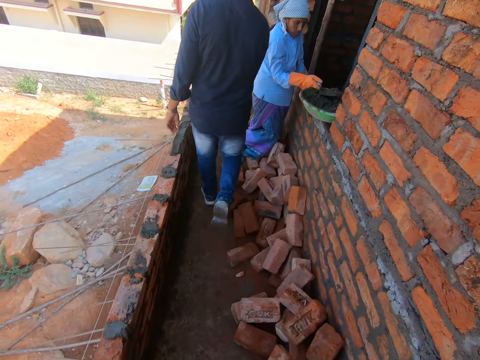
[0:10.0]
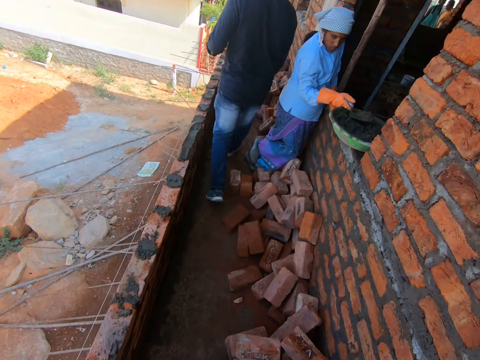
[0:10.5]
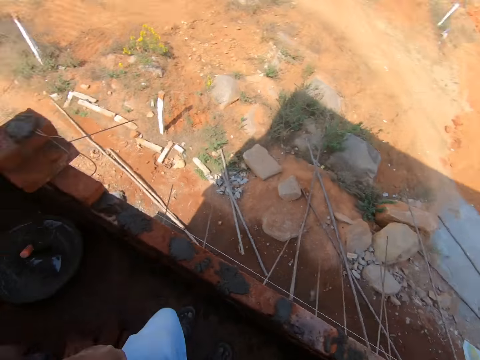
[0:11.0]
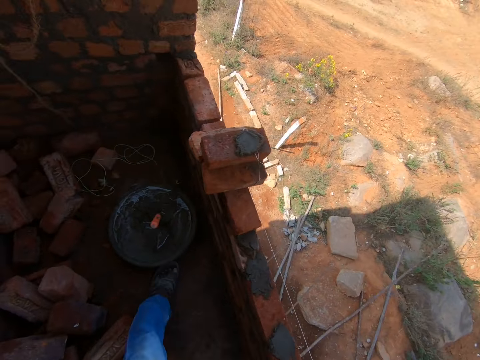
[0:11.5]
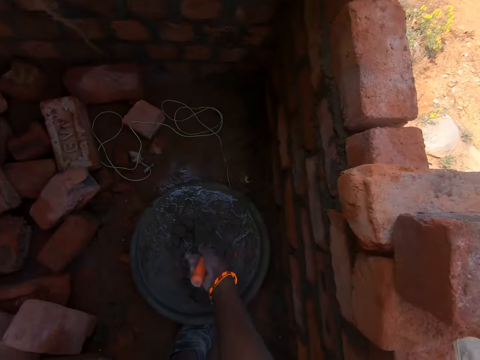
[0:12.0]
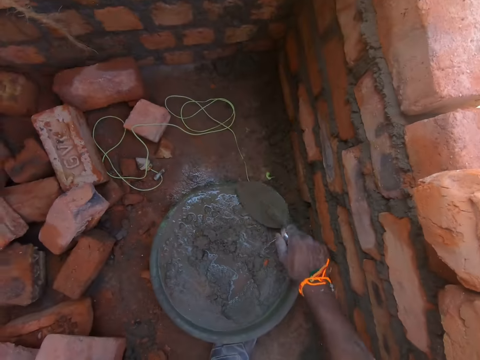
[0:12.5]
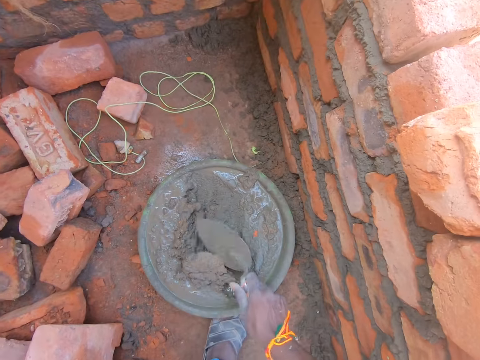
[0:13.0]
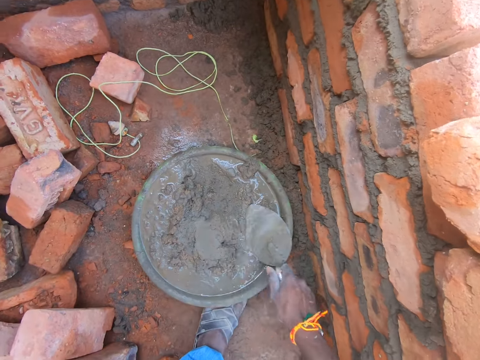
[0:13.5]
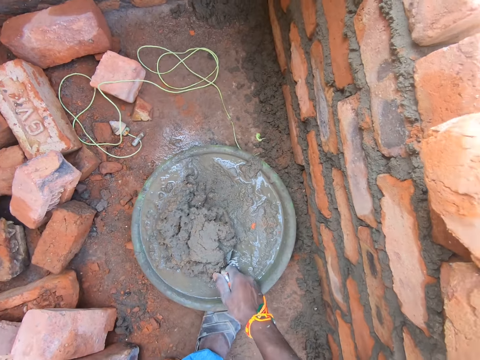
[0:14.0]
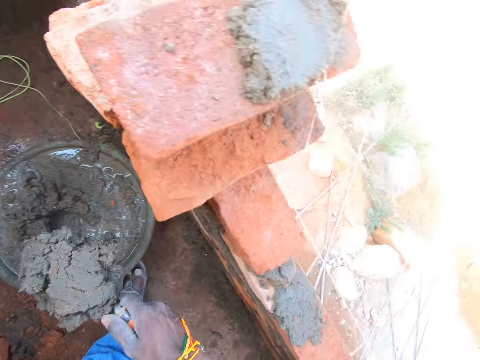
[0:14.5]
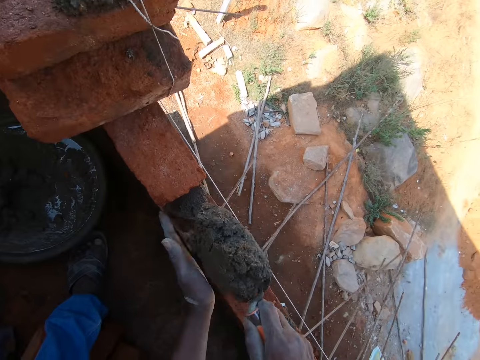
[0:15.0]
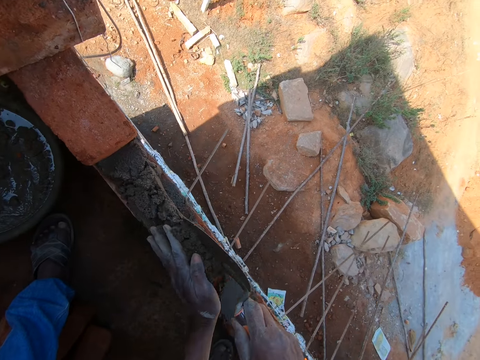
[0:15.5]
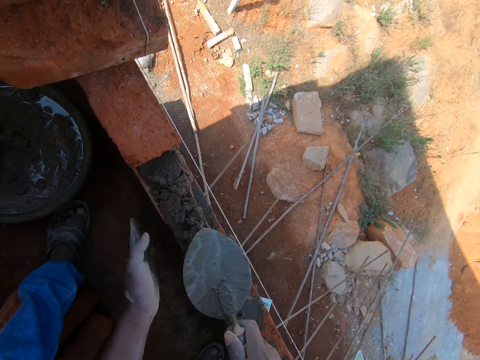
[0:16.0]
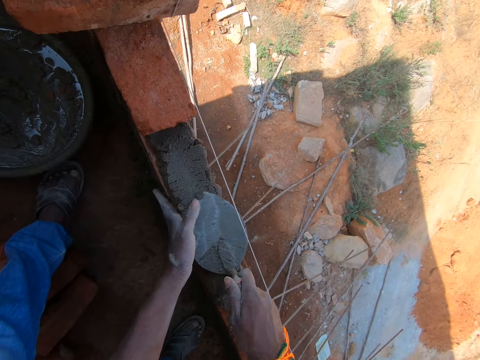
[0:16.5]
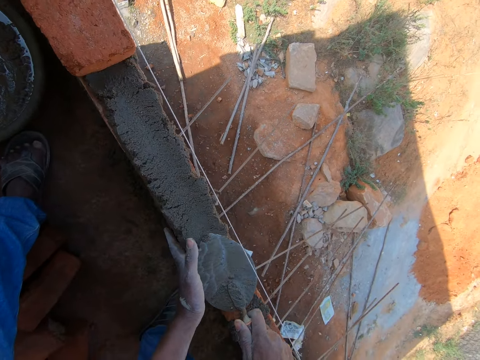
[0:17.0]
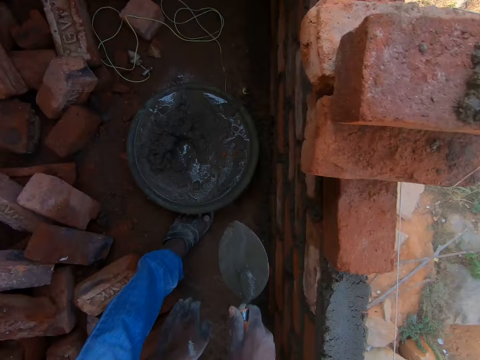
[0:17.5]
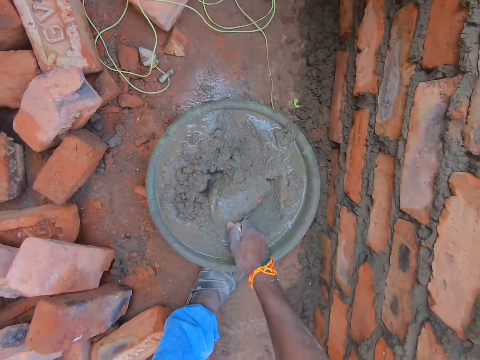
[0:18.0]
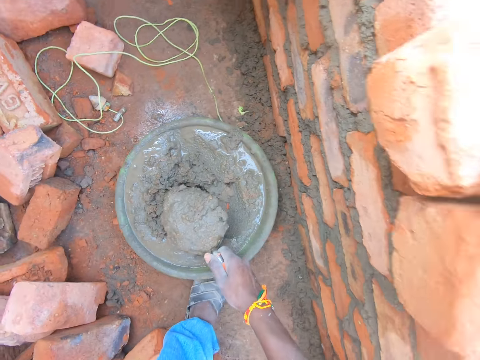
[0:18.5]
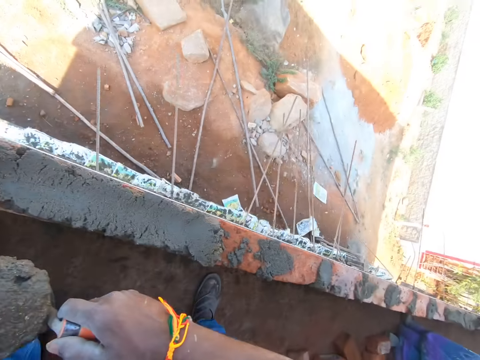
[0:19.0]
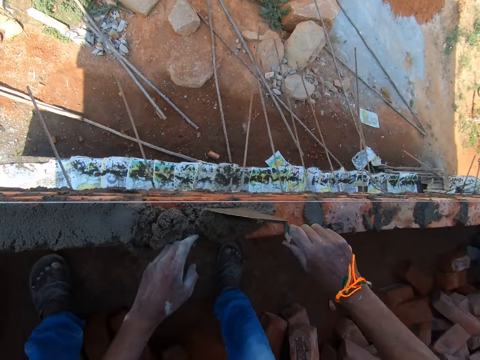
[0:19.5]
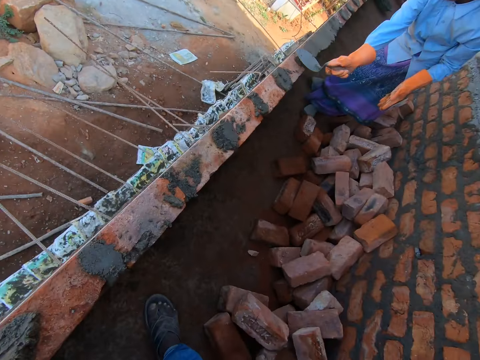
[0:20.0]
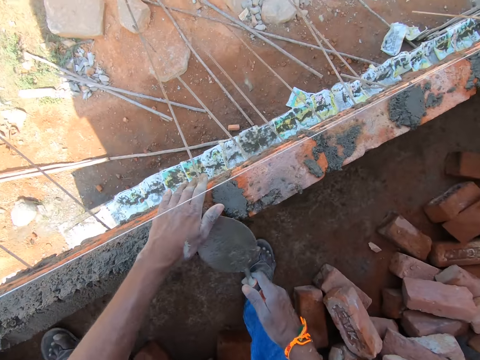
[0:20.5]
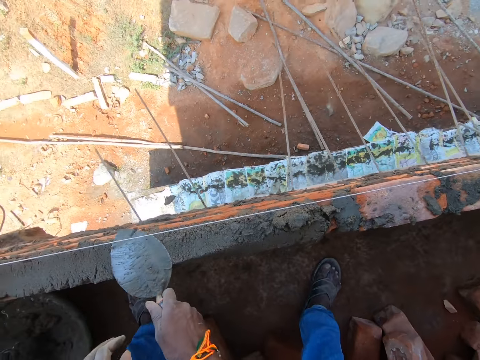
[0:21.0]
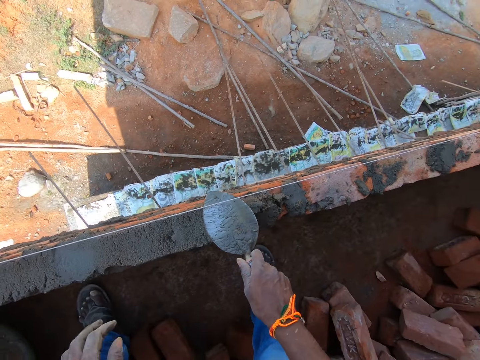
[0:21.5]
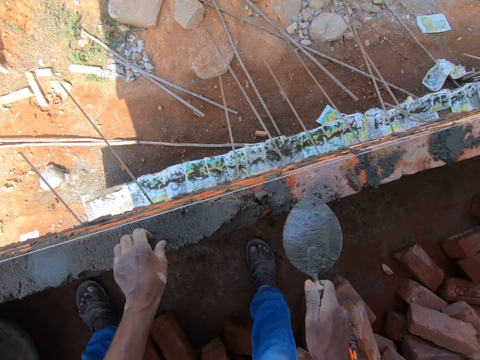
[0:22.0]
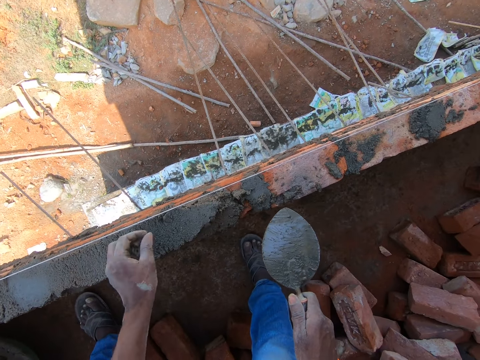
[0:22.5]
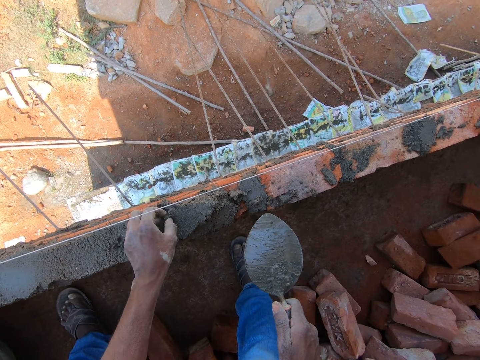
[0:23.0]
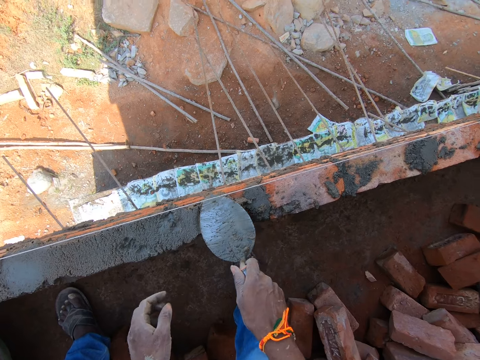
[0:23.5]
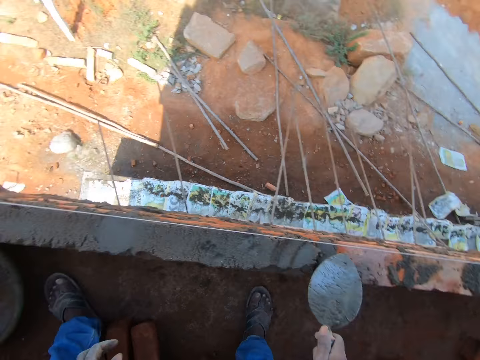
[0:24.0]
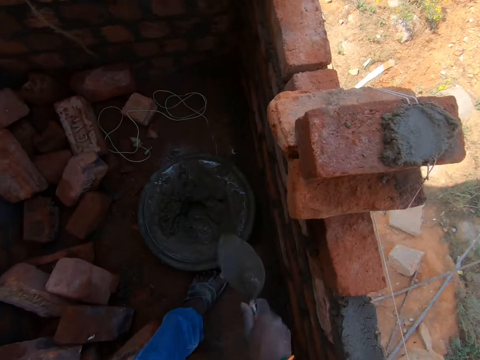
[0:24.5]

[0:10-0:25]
A man walks around. The camera wearer takes the trowel in the cement basin. They take the cement with the trowel in the basin. They stir the cement. They put the cement mixture in the bricks with the trowel. They take the cement with the trowel in the basin. They put the cement mixture in the bricks with the trowel. They plaster the wall with the cement mixture. They remove the stones on the cement mixture with their hand.

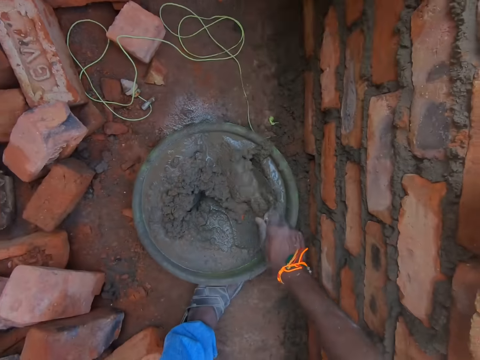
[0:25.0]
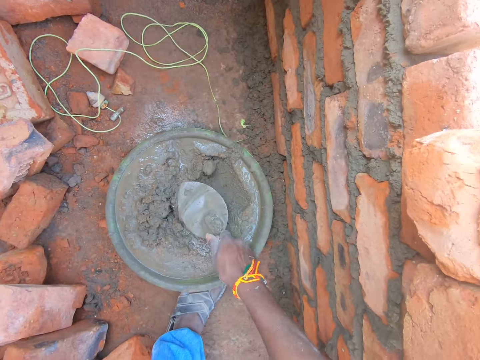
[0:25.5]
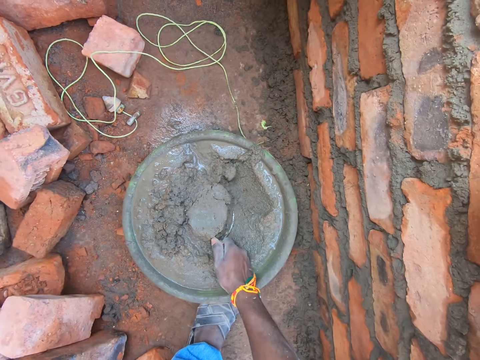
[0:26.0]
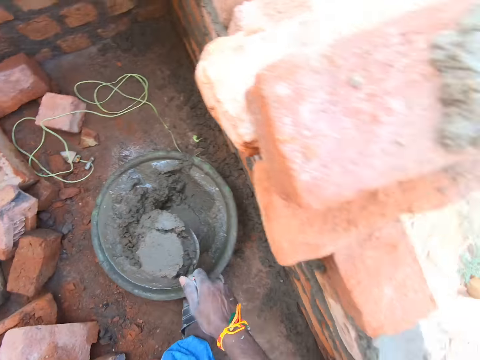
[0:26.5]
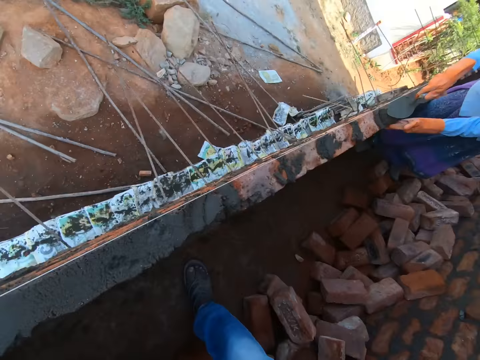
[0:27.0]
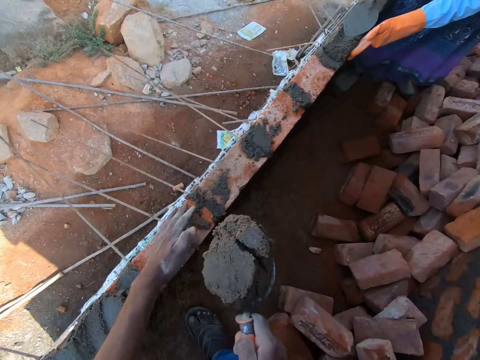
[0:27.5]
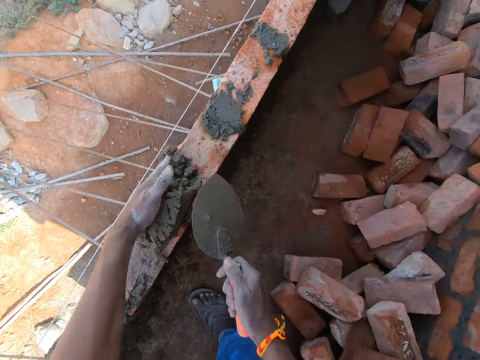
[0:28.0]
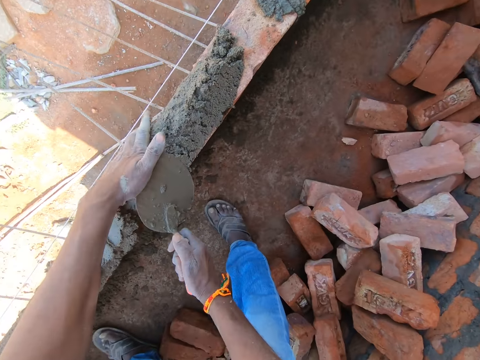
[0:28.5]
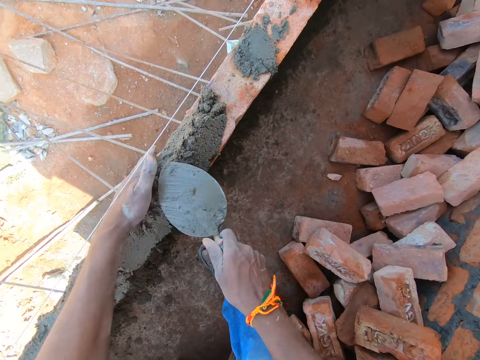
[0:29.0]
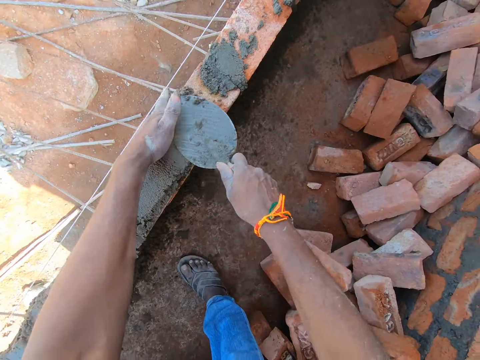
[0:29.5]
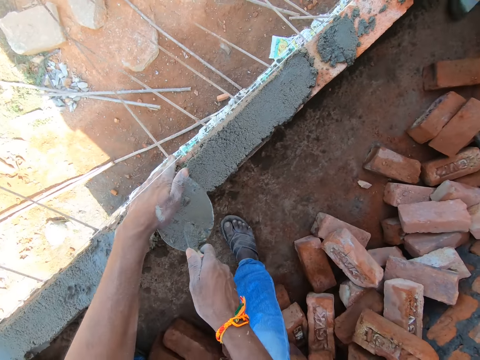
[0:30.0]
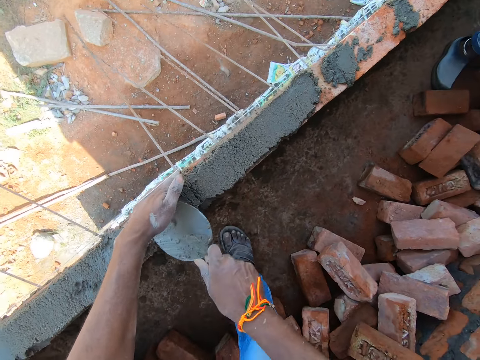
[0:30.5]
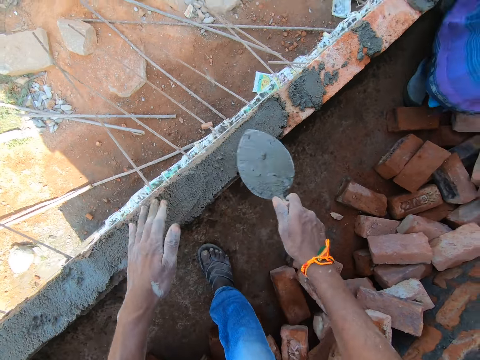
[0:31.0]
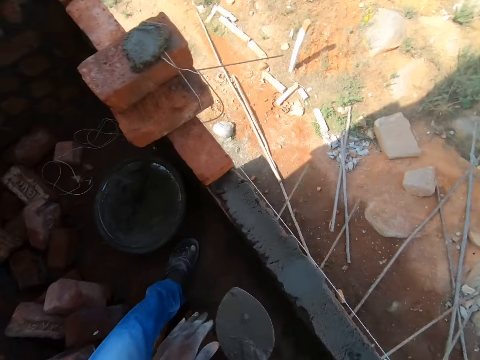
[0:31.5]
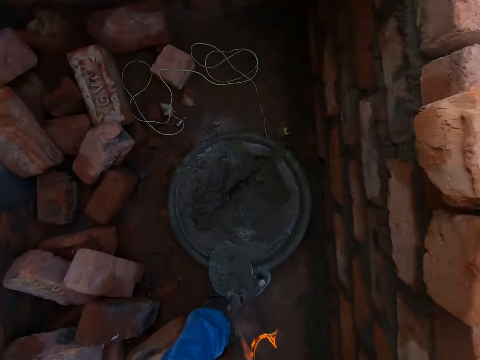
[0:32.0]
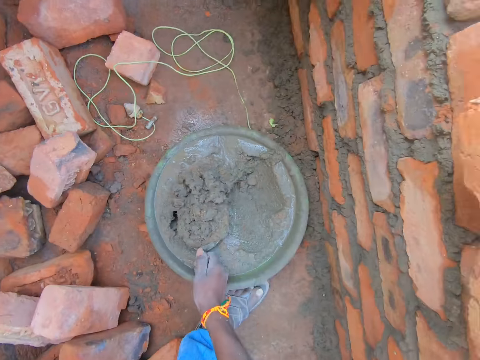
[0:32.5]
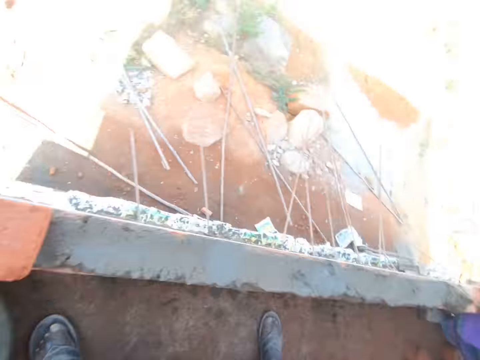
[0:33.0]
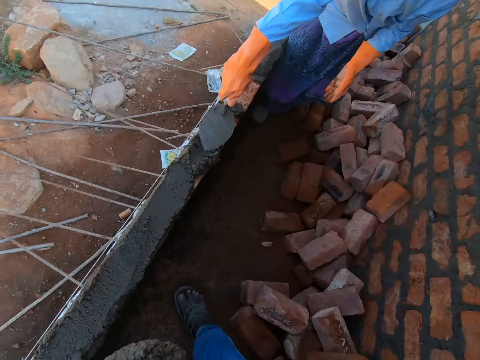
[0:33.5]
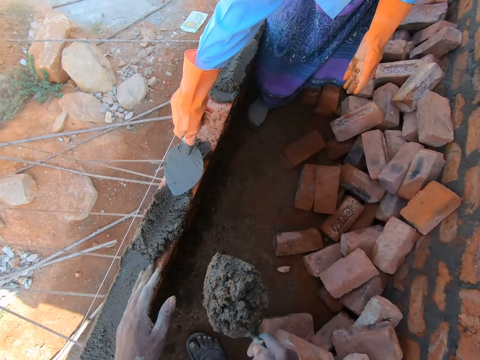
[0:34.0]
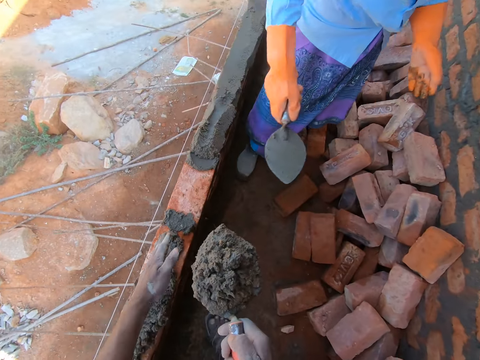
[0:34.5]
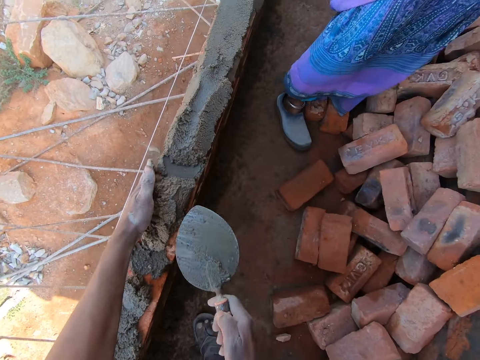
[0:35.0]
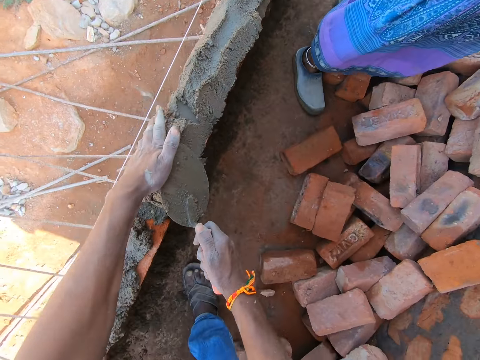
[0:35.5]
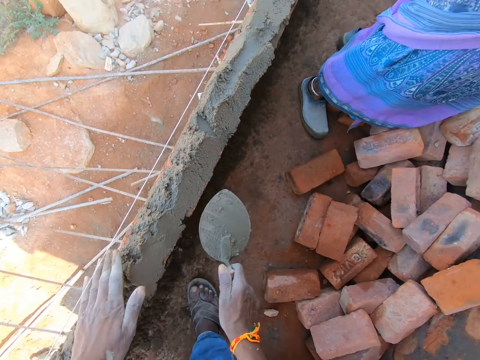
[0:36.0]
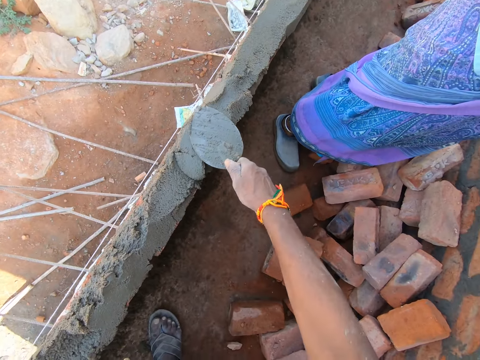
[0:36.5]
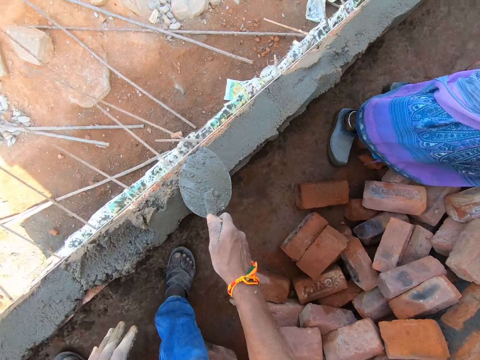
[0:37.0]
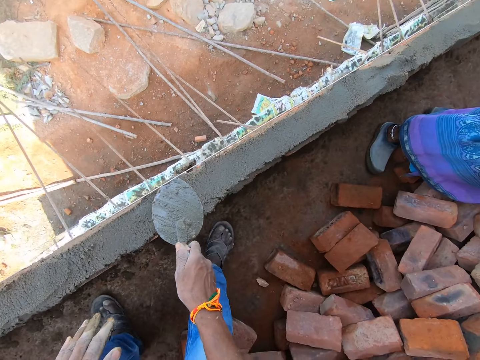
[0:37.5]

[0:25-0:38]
The camera wearer takes the cement with the trowel in the basin. They put the cement mixture in the bricks with the trowel. A person plasters the wall with the cement mixture. The camera wearer plasters the wall with the cement mixture. They take the cement with the trowel in the basin. They put the cement mixture in the bricks with the trowel. They plaster the wall with the cement mixture.
